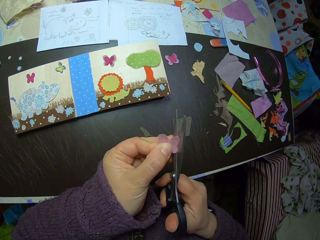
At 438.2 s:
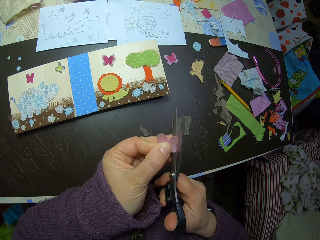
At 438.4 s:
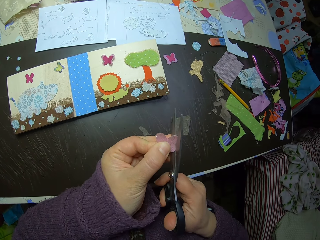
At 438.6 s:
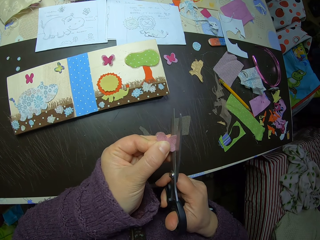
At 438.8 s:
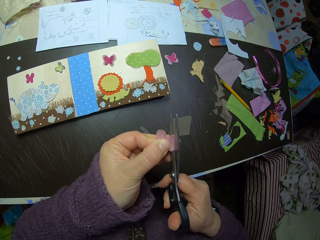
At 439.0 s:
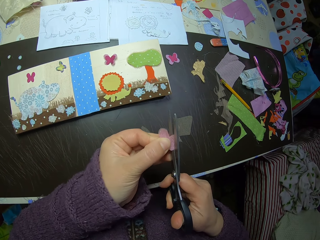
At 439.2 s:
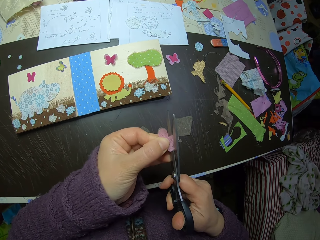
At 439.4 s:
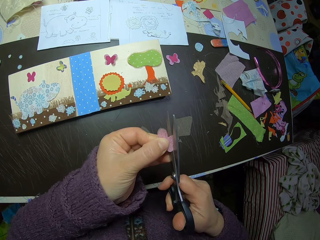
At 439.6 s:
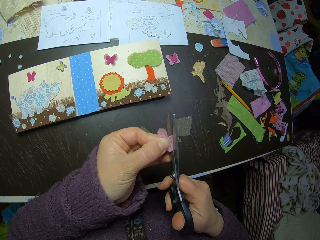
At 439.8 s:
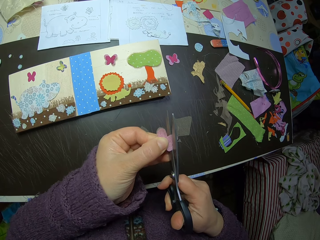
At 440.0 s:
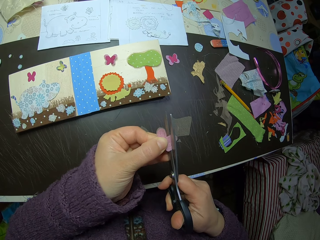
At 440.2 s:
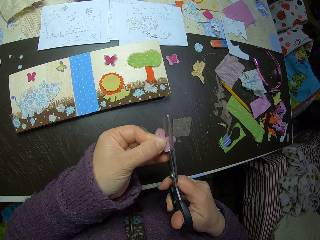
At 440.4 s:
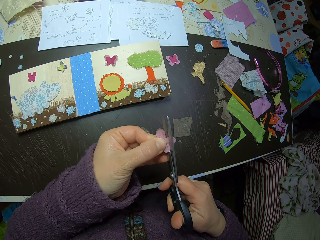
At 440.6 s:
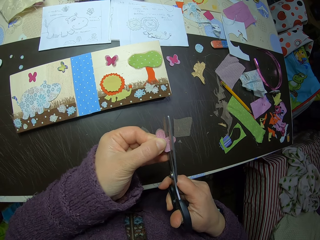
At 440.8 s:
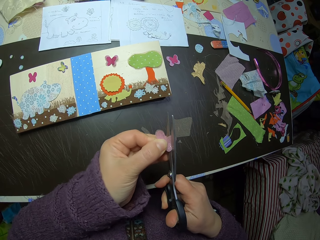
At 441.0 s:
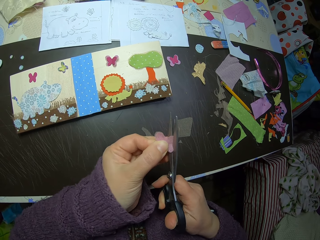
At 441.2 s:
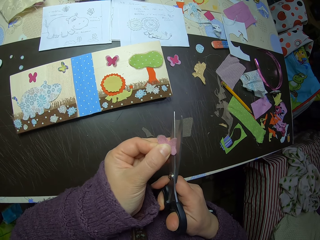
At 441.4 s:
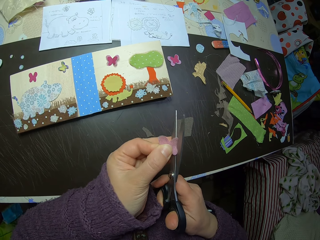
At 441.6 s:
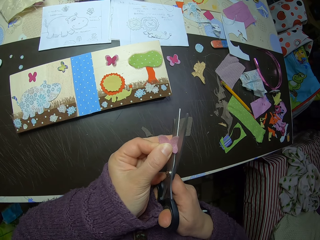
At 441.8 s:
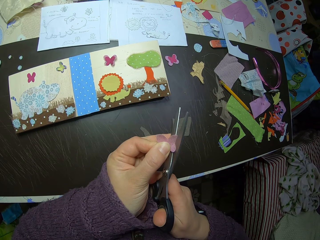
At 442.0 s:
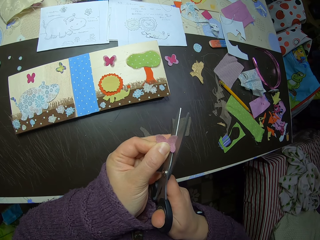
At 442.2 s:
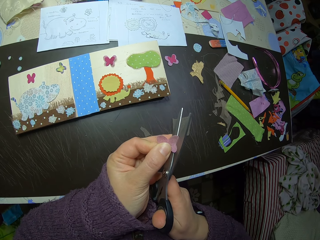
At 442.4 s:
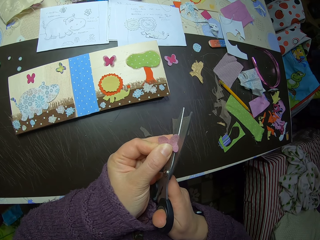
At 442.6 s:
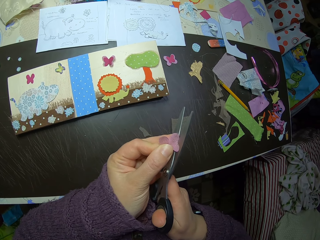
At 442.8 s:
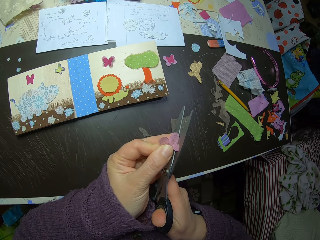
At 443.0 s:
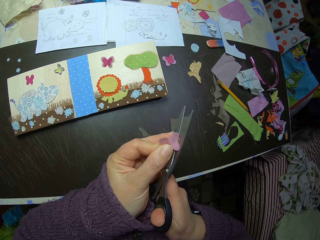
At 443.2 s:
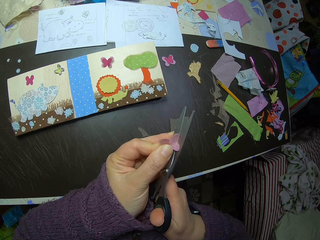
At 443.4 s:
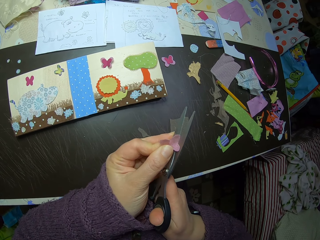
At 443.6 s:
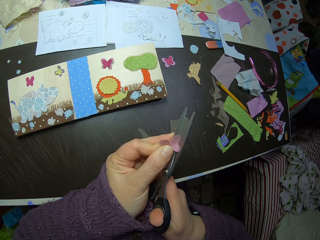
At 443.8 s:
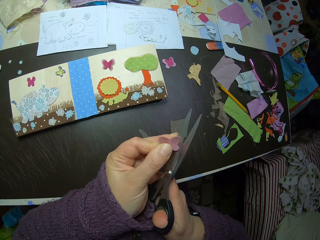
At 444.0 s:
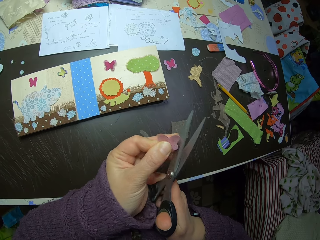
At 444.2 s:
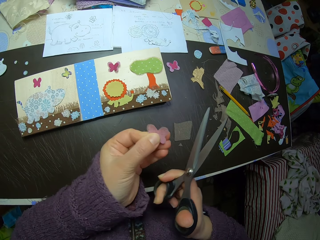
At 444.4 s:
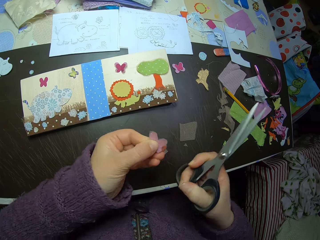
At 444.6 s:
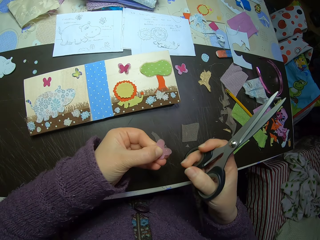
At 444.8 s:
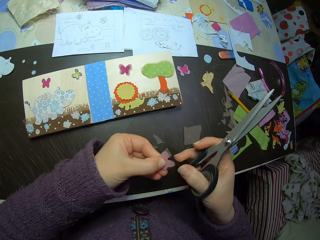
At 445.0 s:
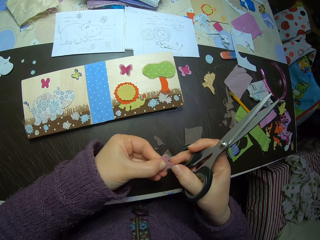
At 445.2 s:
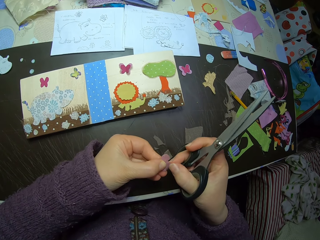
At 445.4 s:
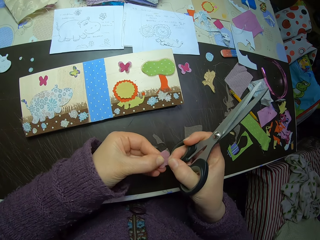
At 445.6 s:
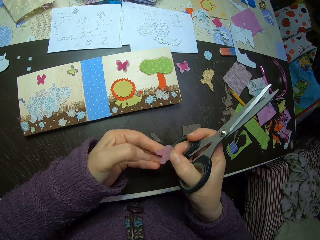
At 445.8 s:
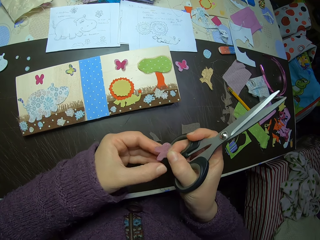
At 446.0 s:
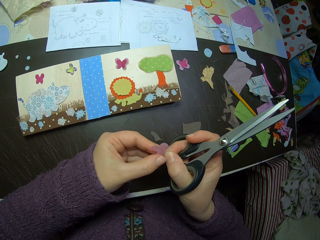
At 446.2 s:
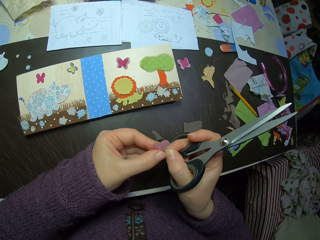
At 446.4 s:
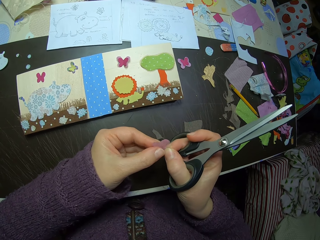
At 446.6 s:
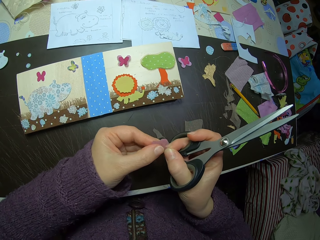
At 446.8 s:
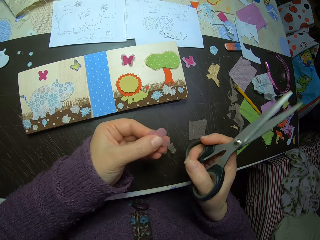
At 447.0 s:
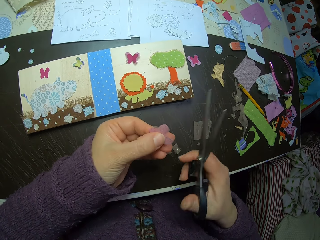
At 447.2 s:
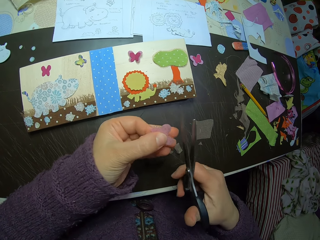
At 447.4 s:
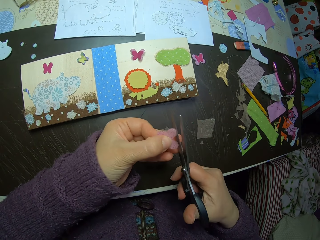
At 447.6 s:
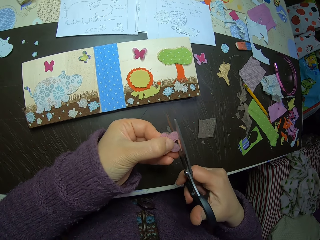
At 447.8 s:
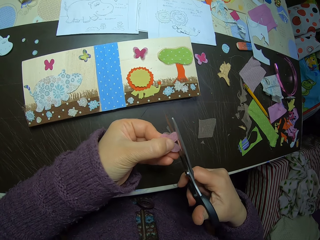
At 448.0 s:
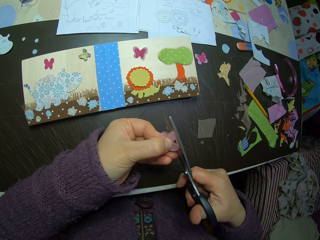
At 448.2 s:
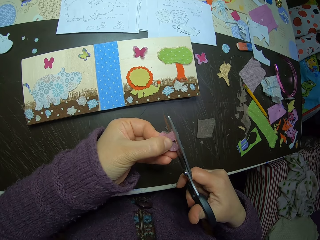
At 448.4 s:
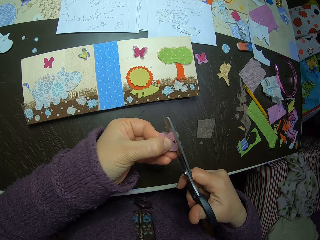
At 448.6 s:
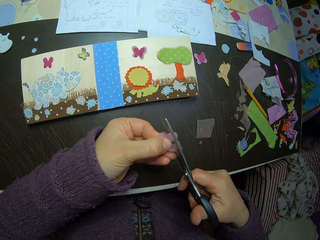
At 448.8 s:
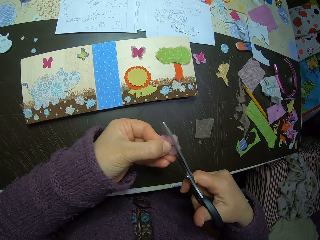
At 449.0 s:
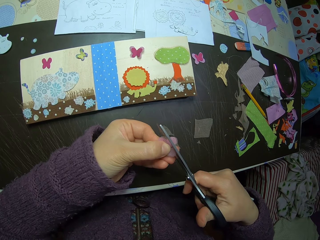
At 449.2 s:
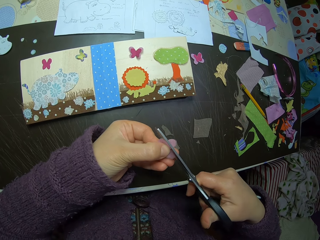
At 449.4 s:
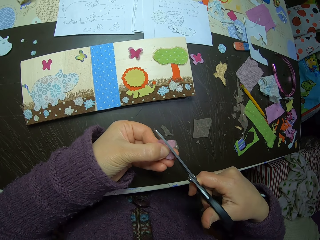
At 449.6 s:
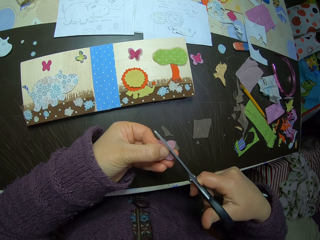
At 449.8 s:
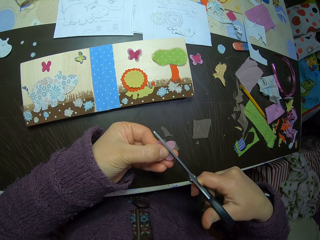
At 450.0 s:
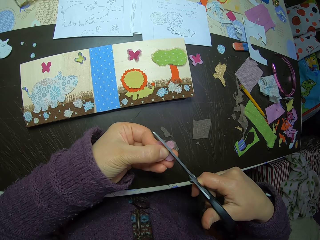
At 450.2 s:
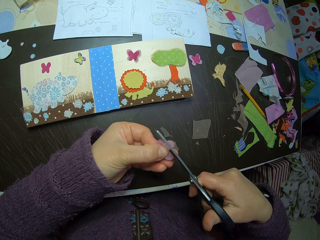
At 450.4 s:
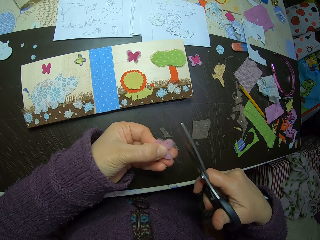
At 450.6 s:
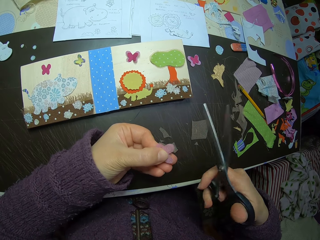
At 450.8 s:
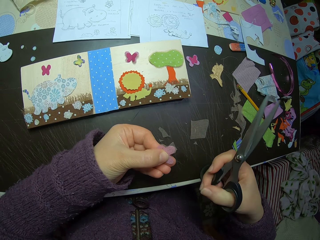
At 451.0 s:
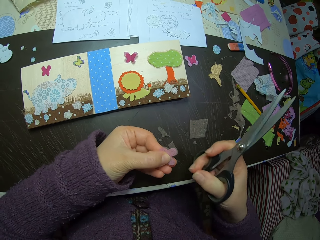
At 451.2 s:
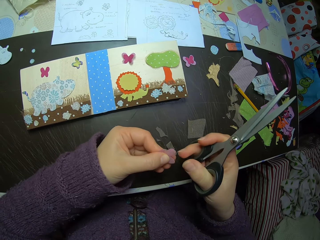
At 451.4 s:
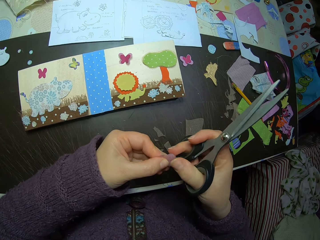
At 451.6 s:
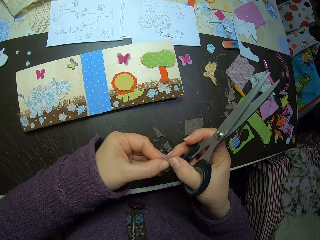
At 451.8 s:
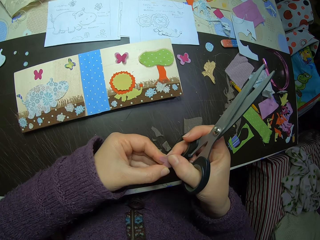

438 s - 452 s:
The camera wearer cuts the joined butterfly cuttings or fiber material with the scissors. They hold the butterfly cuttings with both hands. They cut the joined butterfly cuttings with the scissors.

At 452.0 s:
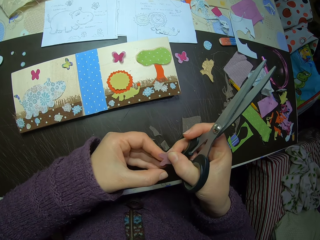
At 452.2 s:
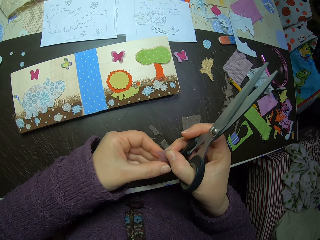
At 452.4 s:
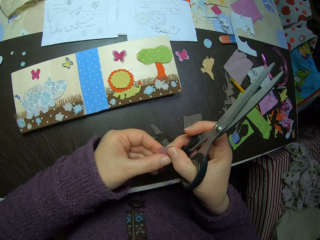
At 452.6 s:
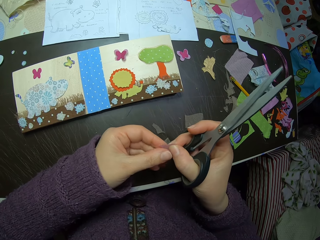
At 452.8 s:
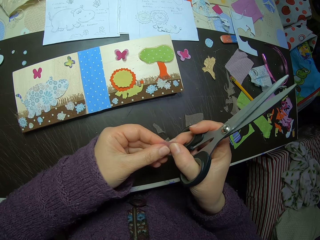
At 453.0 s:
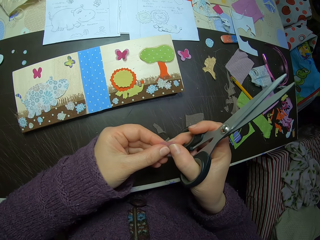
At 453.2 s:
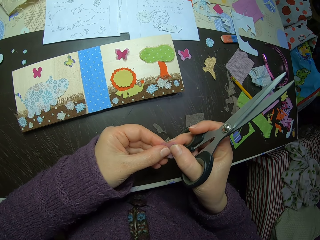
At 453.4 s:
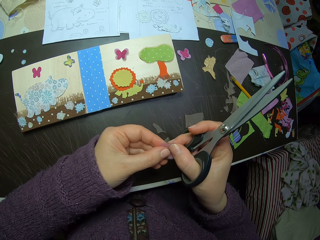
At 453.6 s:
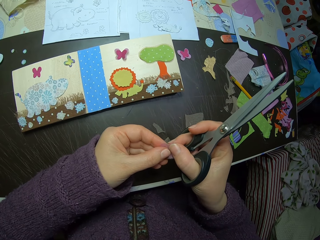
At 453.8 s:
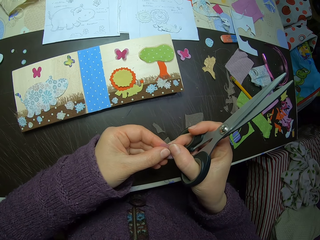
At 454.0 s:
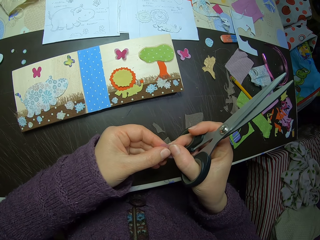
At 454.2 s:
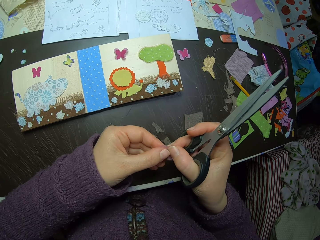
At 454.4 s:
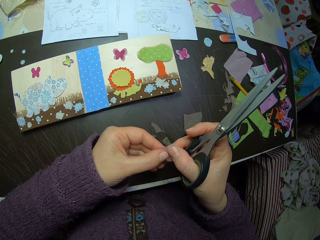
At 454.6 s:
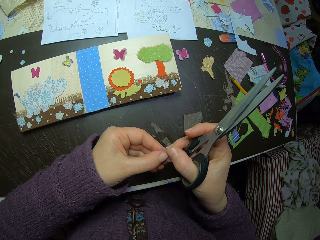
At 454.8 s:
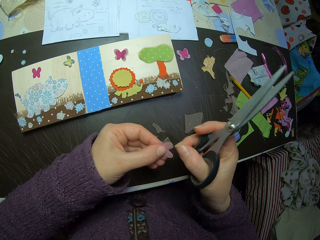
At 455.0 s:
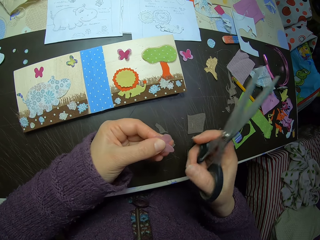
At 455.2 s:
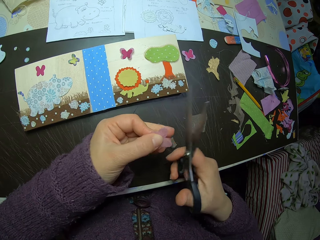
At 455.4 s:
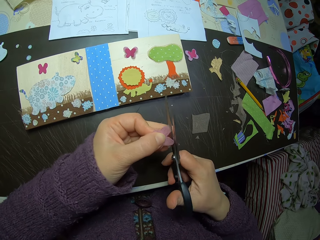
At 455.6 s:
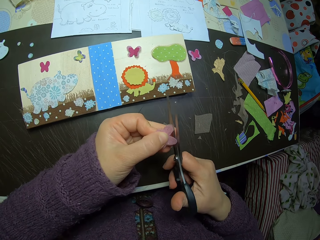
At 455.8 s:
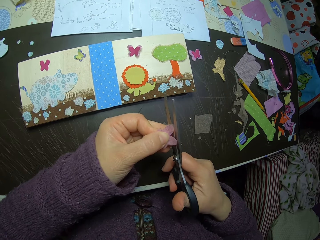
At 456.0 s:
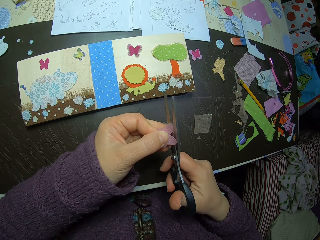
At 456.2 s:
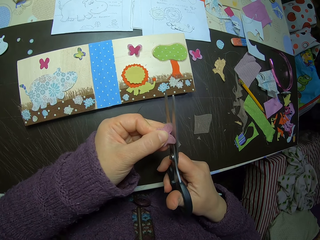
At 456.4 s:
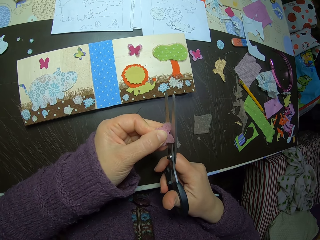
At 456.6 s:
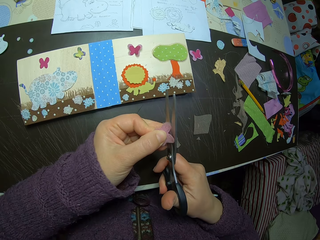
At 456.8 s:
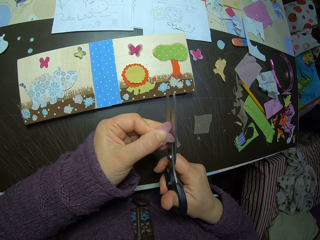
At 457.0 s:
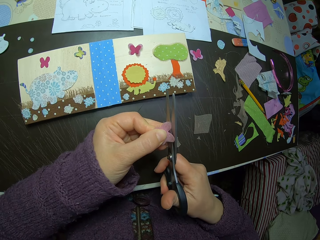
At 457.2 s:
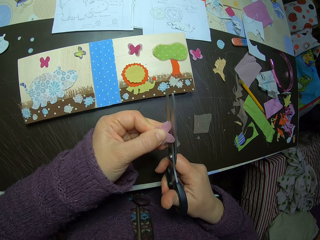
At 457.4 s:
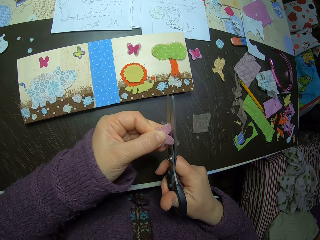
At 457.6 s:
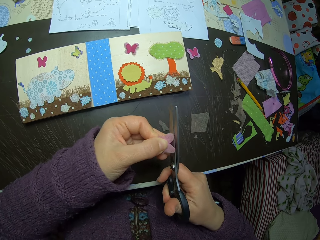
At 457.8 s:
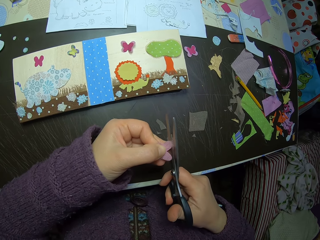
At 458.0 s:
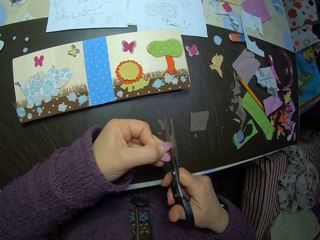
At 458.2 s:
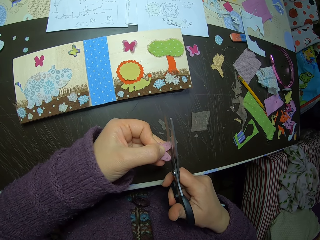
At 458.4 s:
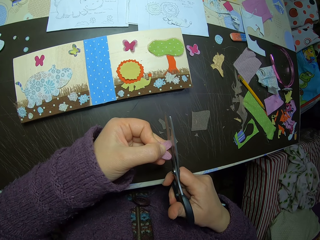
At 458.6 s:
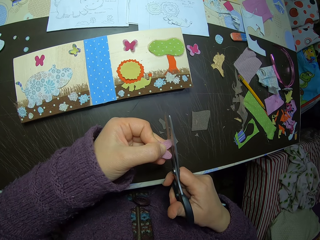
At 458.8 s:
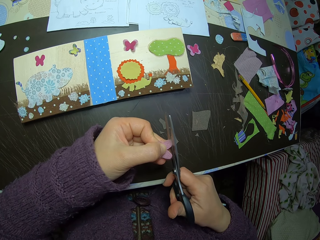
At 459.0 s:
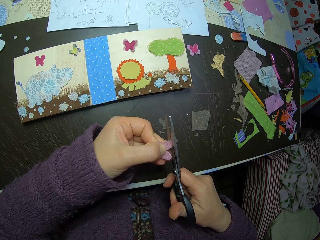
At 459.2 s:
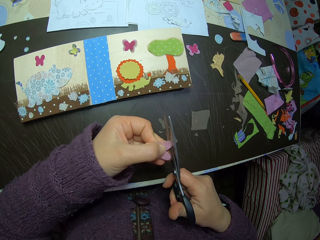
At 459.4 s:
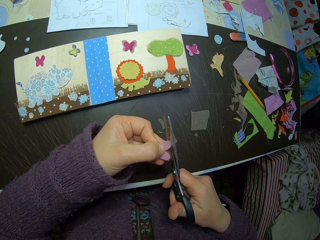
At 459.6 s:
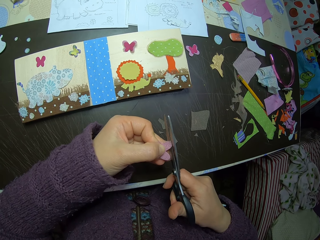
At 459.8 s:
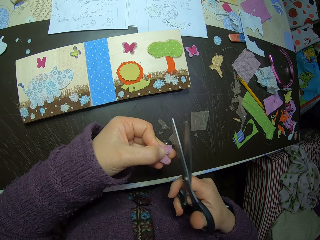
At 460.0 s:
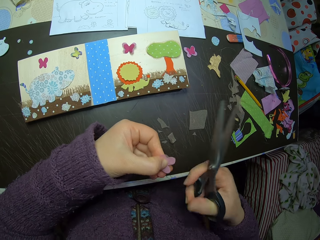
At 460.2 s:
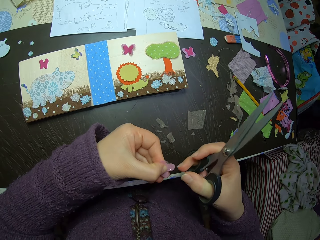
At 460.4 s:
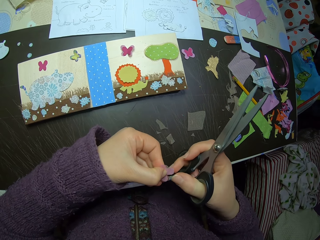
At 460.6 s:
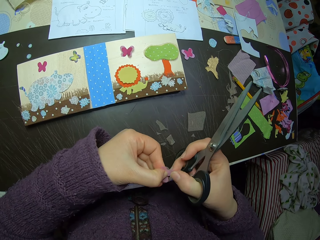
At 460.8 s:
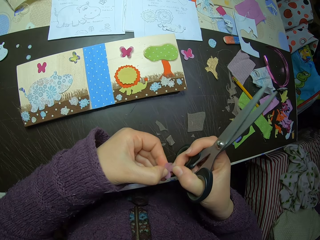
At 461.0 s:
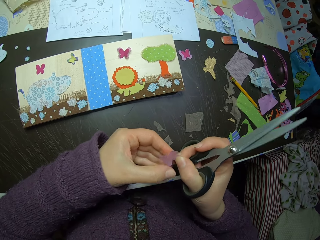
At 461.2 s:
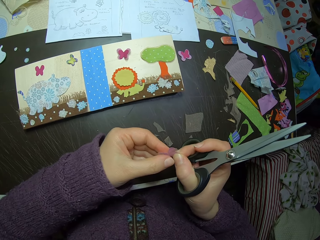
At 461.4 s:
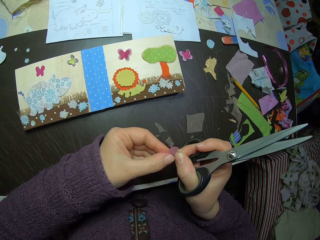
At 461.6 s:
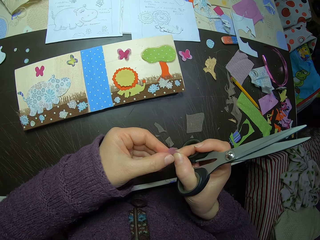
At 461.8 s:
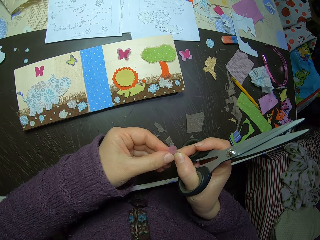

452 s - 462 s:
The camera wearer holds the butterfly cuttings with both hands. They cut the joined butterfly cuttings with the scissors.
